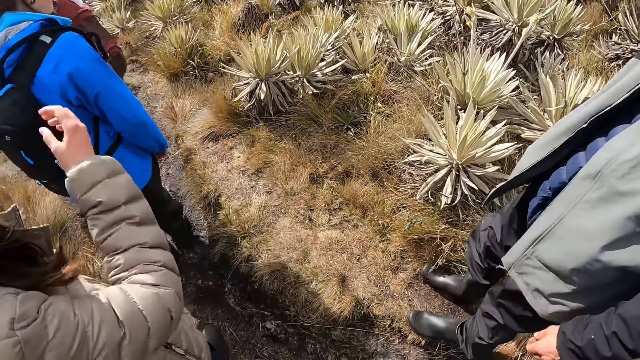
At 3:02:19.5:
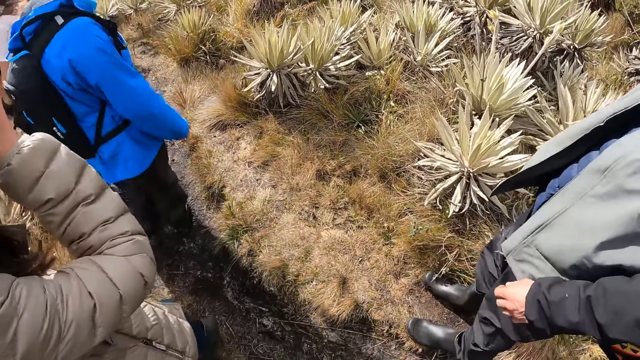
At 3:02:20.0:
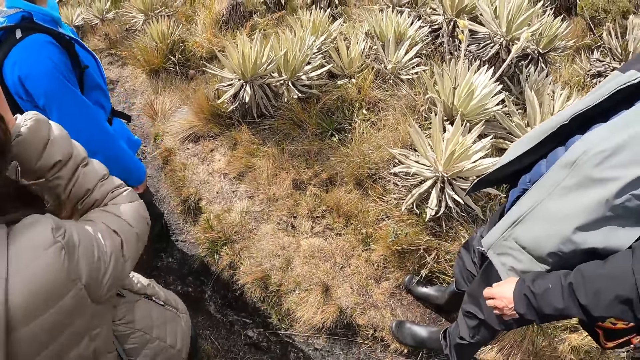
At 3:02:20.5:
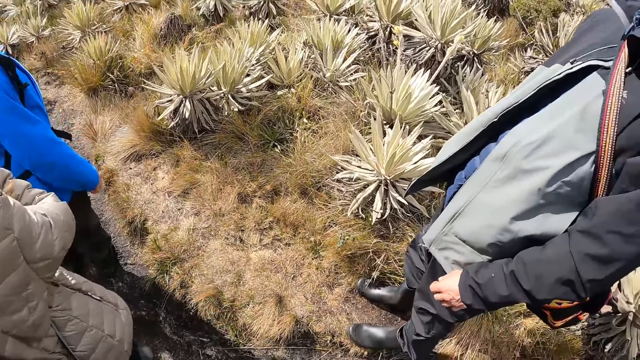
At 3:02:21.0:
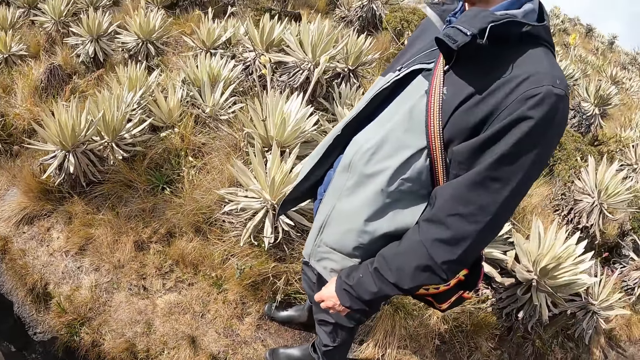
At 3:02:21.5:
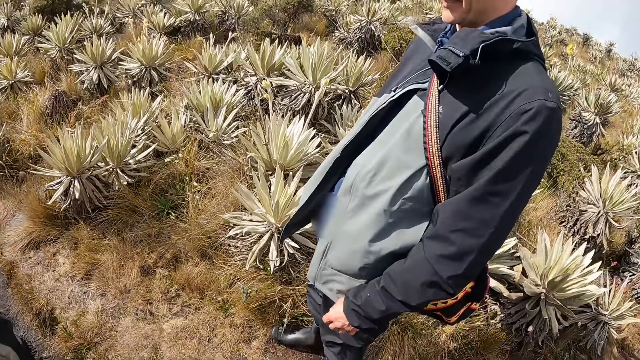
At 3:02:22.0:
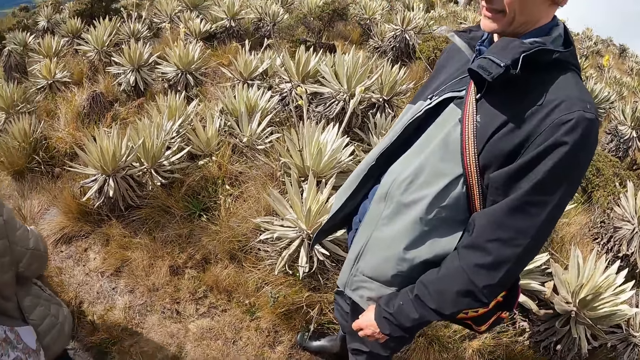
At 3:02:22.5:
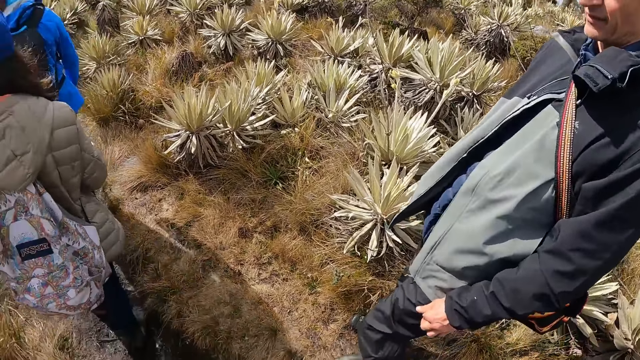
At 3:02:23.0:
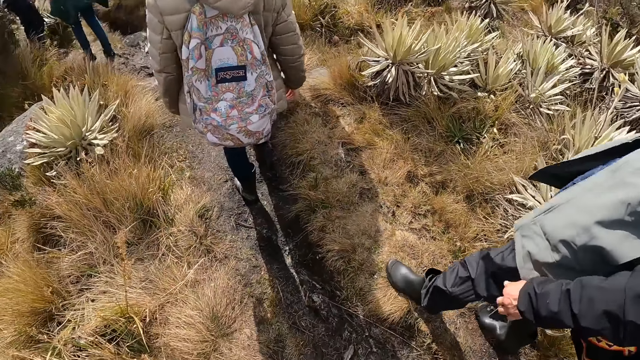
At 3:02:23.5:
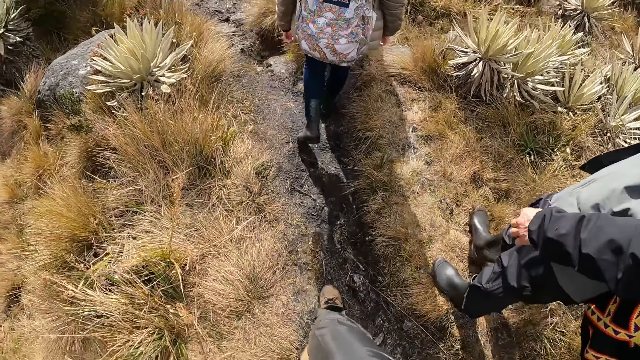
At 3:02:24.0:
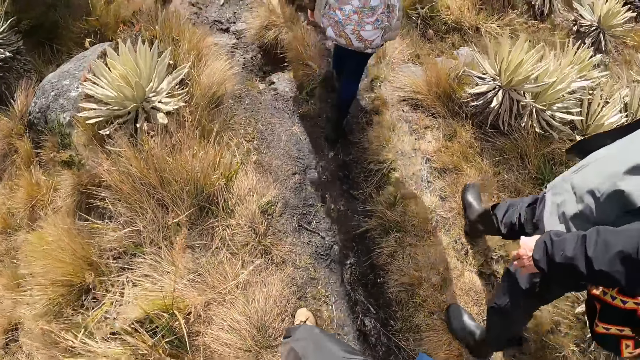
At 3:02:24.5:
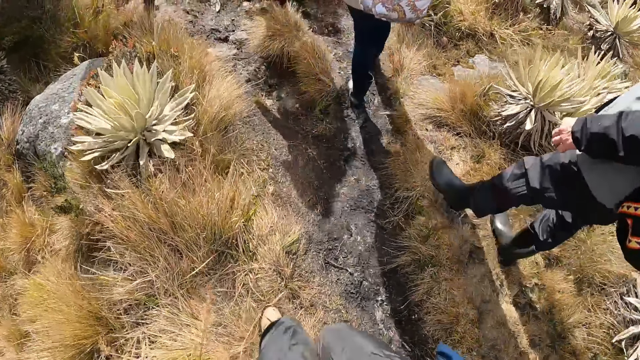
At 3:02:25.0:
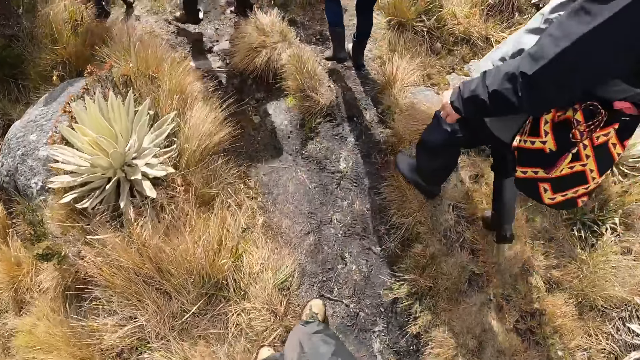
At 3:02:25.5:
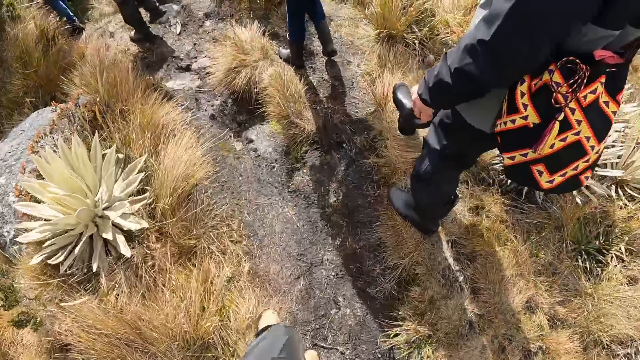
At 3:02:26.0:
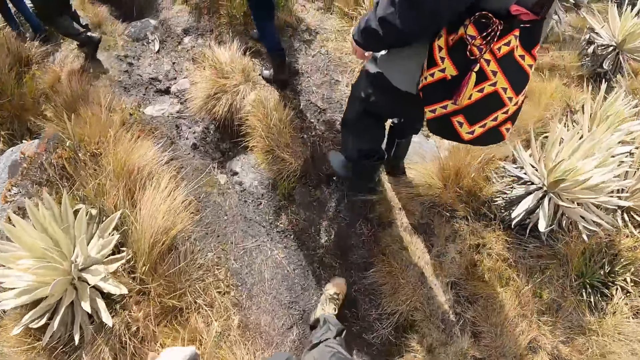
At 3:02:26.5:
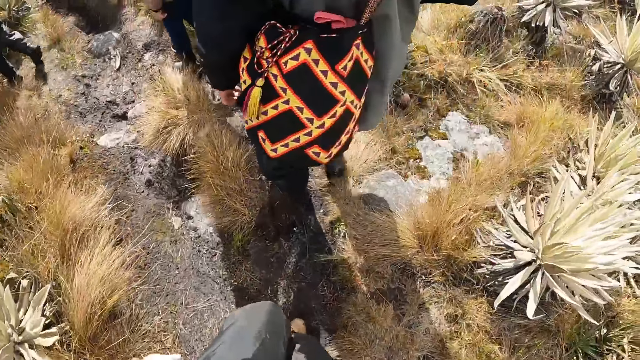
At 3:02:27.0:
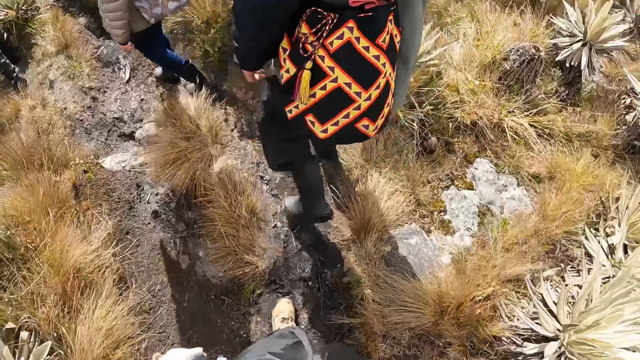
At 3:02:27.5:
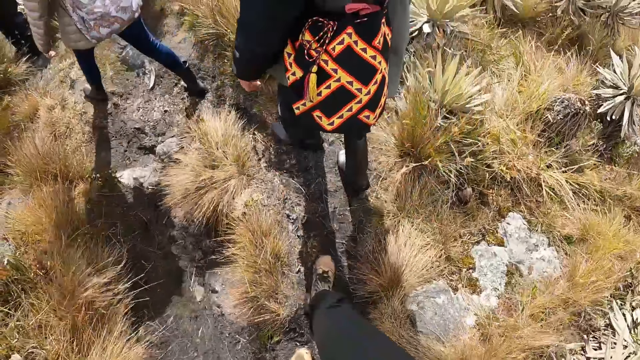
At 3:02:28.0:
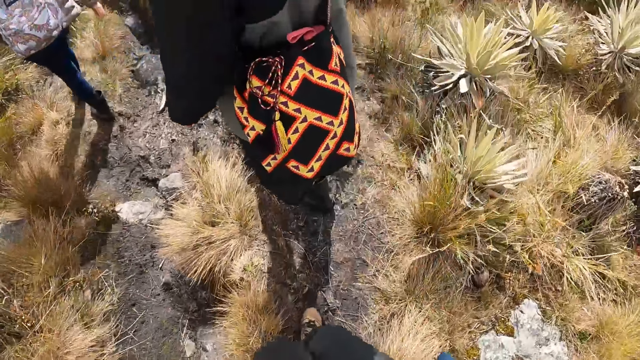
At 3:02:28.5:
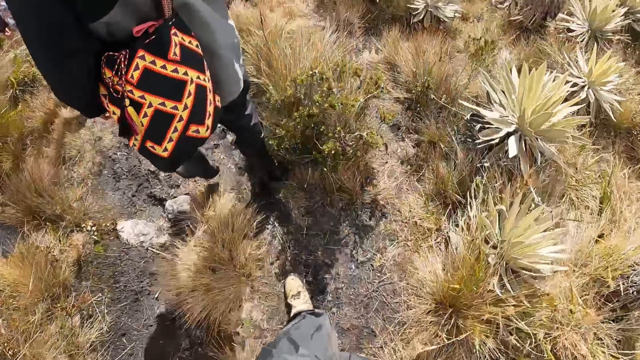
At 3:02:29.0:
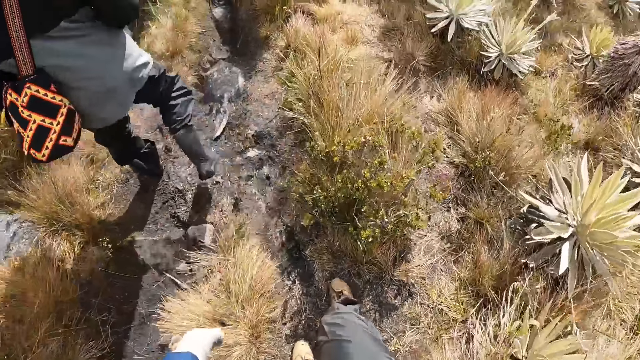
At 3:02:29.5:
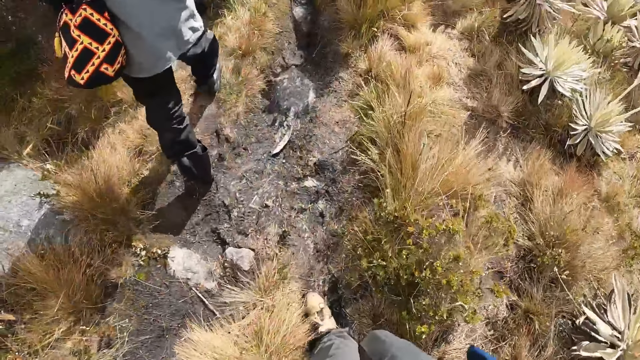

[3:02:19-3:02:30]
A woman moves her hand. A man looks around. The woman touches her face with her right hand. The woman hikes on a hill. The man hikes on a hill. The camera wearer hikes on a hill.

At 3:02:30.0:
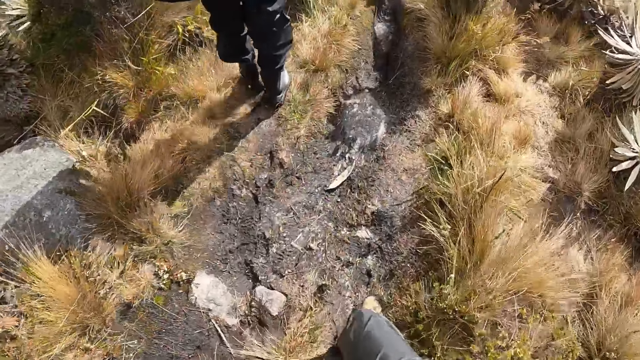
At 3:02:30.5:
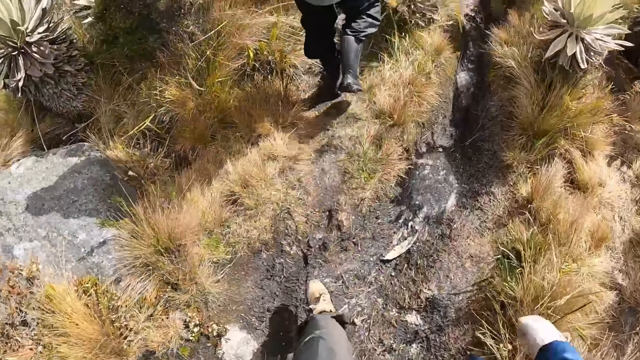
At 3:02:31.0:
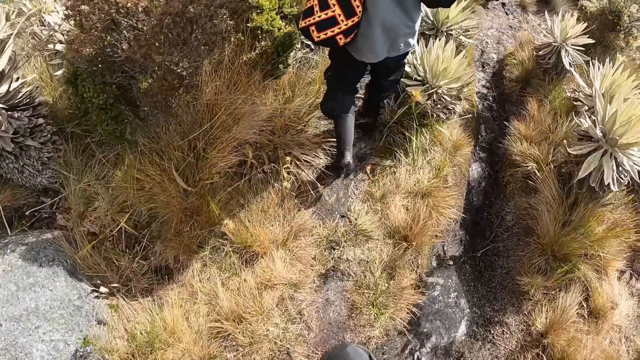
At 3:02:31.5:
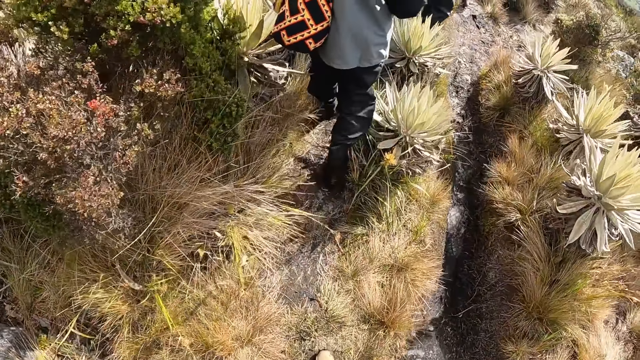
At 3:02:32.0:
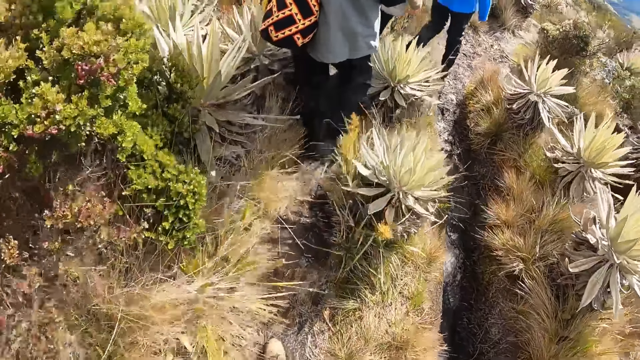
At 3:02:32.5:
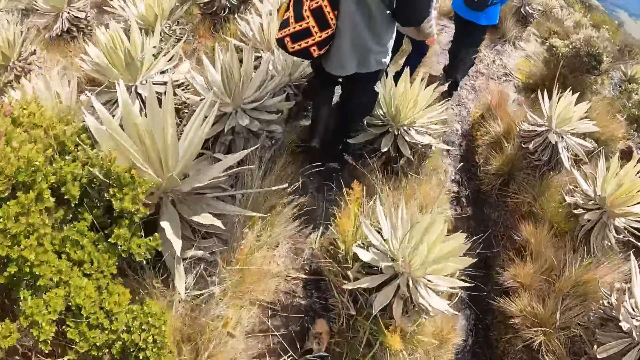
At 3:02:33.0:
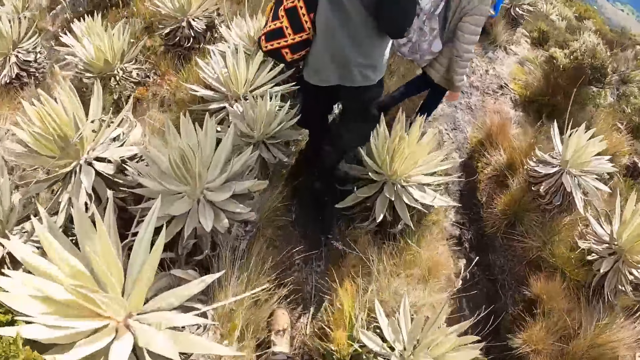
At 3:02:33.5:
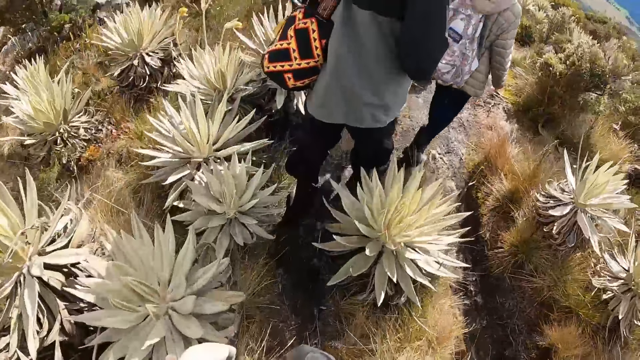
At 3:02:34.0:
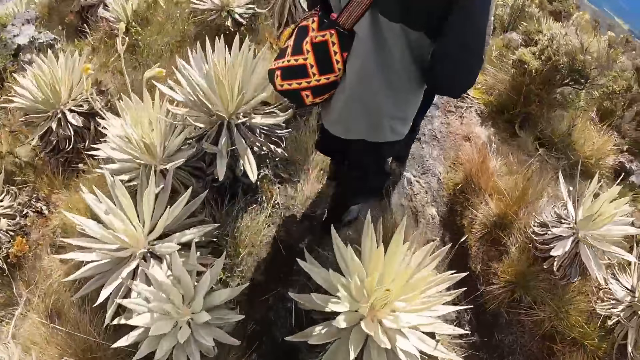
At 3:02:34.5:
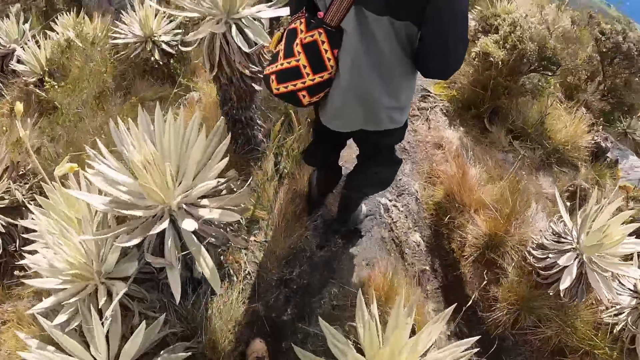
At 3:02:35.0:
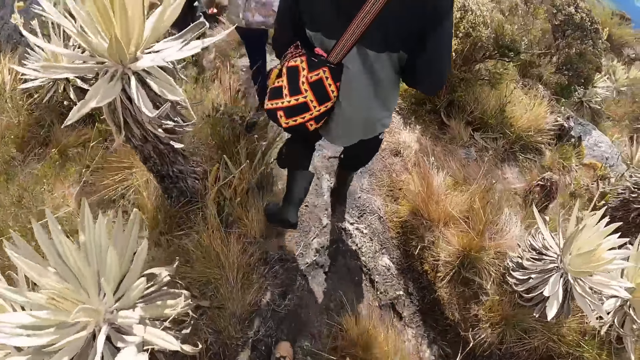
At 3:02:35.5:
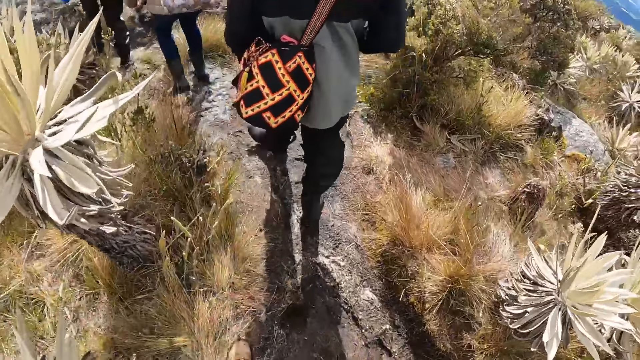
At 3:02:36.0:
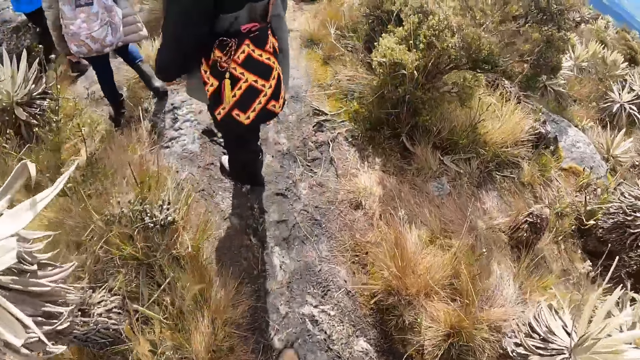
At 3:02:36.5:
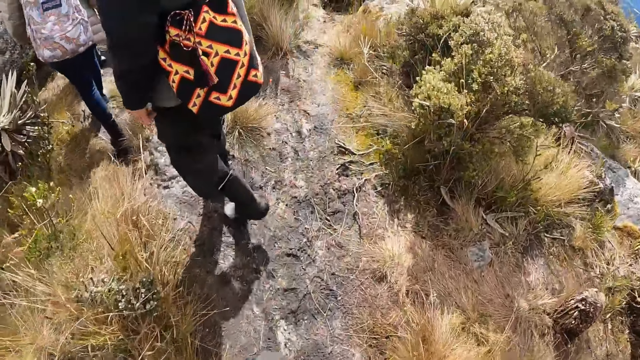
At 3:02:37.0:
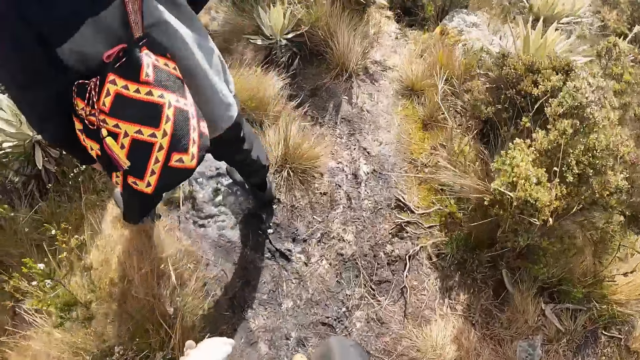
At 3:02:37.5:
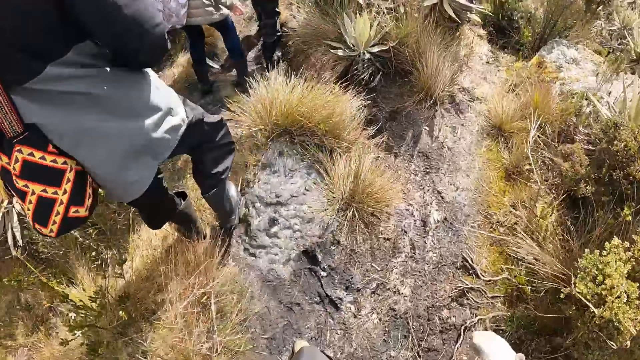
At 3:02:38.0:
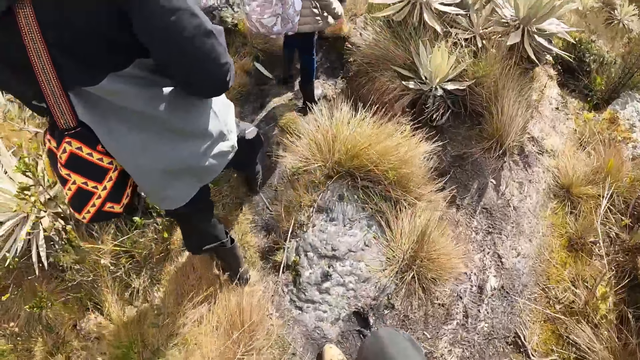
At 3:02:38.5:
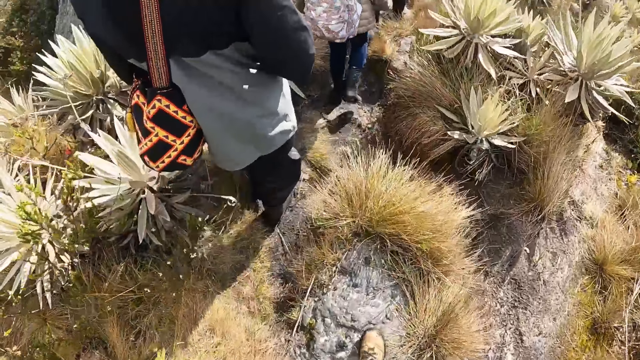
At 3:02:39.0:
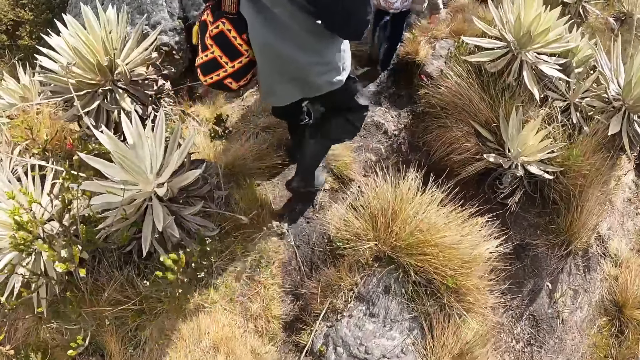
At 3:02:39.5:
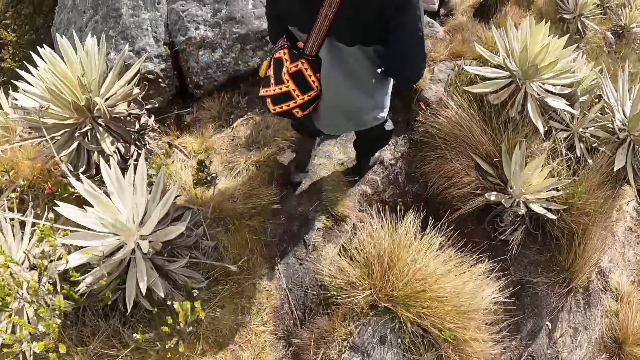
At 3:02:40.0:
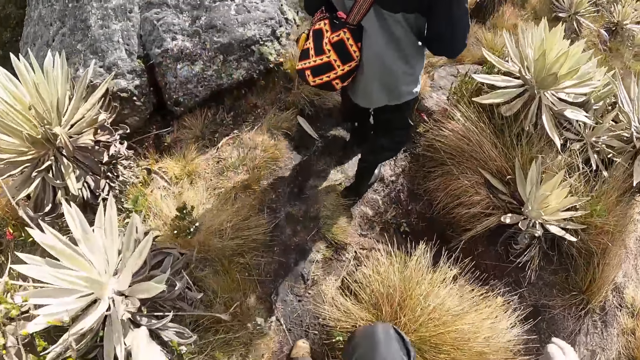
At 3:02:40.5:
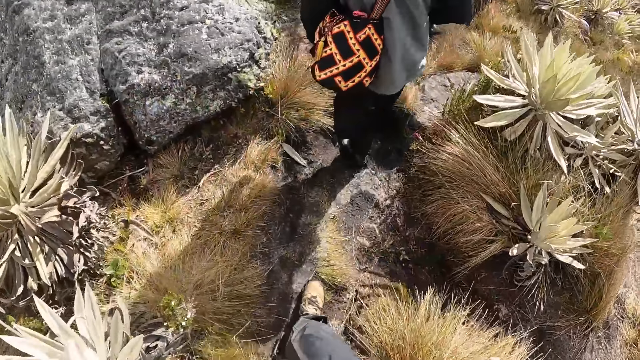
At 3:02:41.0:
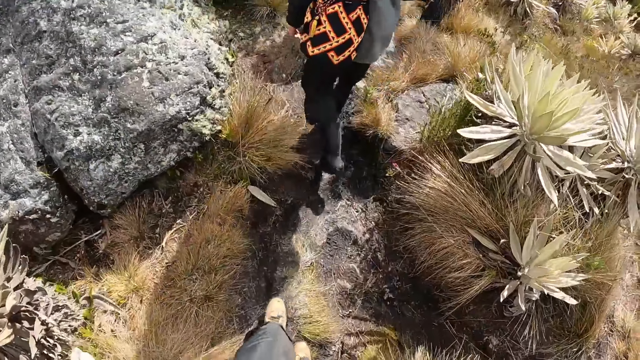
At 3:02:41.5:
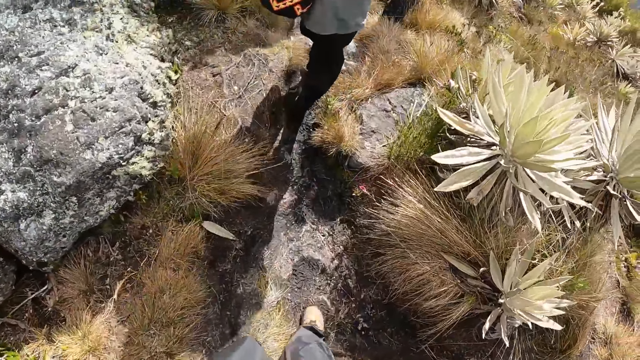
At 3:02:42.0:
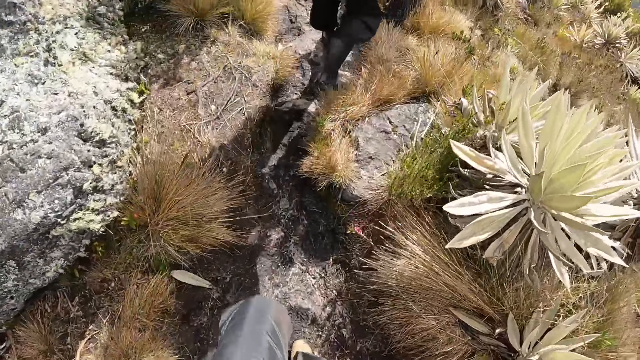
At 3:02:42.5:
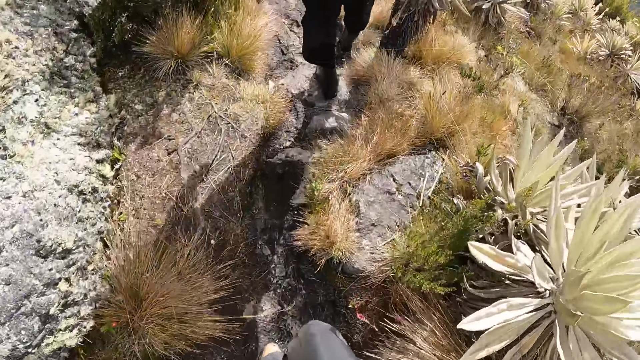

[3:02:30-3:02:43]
A woman hikes on a hill. The woman walks around.
